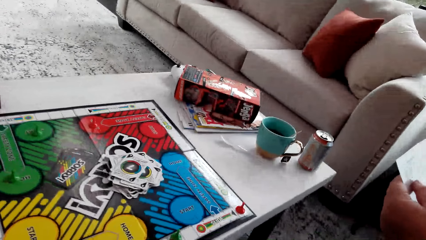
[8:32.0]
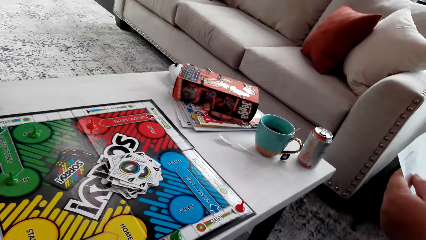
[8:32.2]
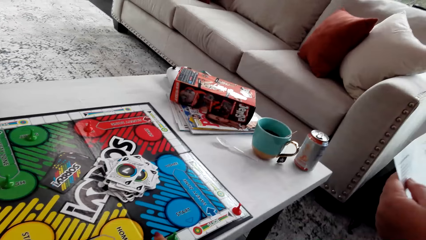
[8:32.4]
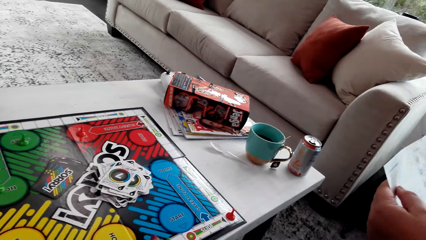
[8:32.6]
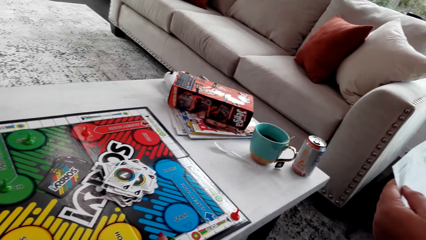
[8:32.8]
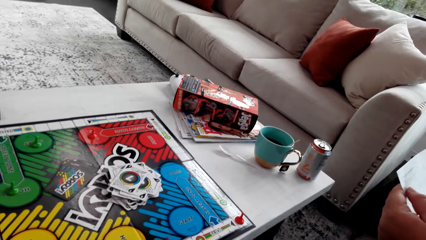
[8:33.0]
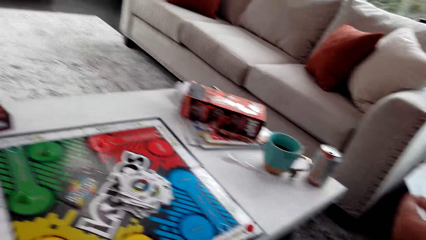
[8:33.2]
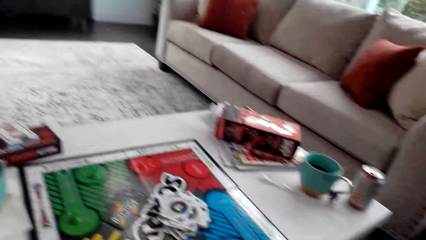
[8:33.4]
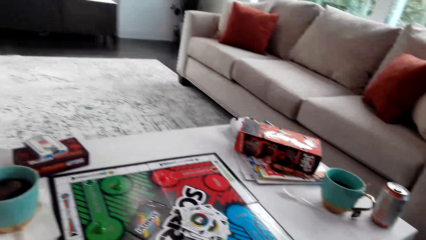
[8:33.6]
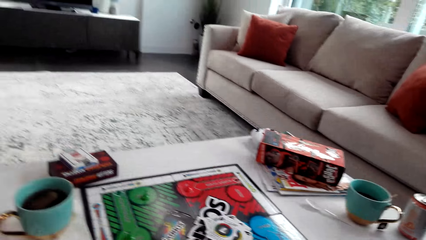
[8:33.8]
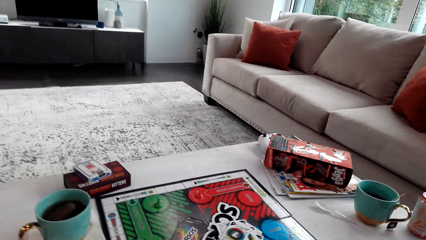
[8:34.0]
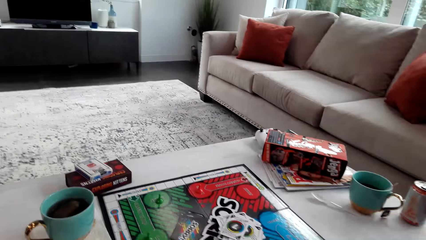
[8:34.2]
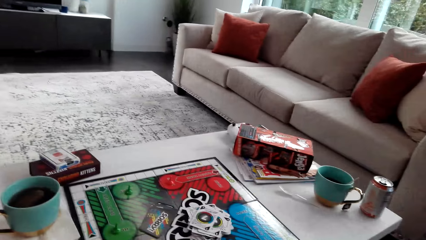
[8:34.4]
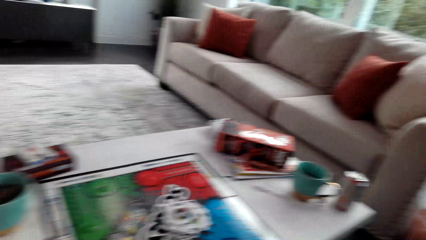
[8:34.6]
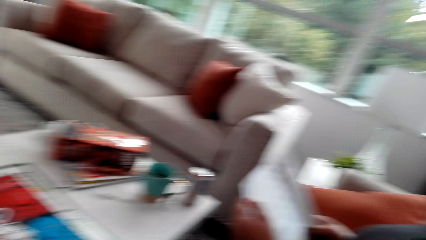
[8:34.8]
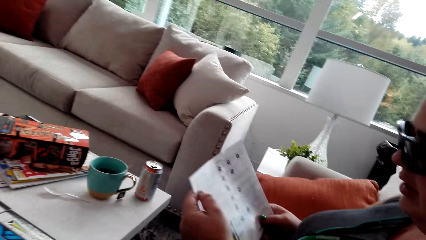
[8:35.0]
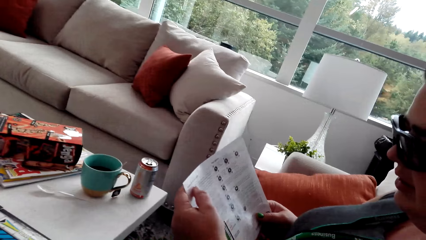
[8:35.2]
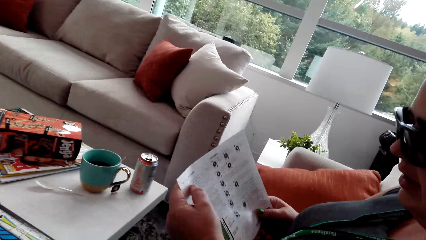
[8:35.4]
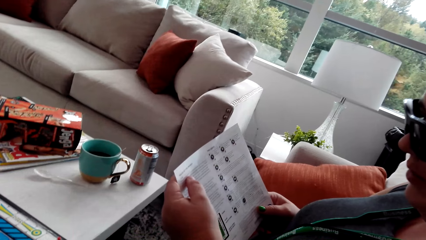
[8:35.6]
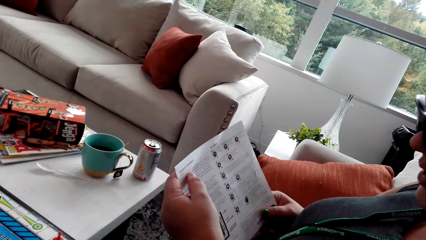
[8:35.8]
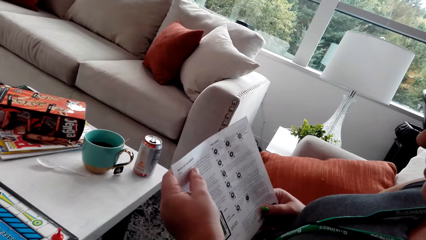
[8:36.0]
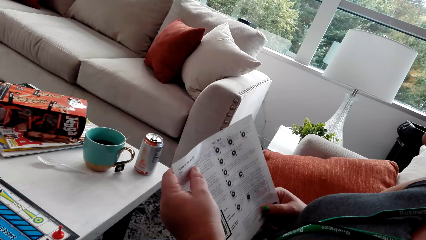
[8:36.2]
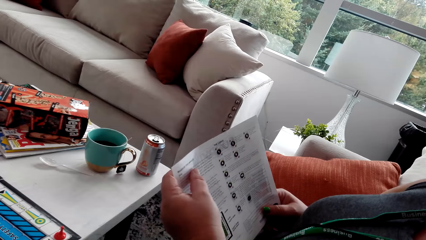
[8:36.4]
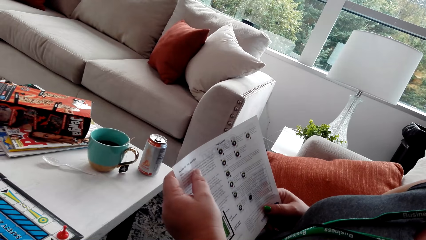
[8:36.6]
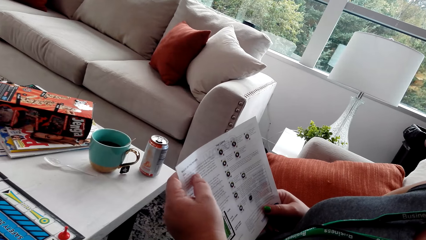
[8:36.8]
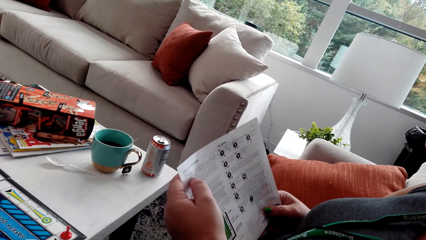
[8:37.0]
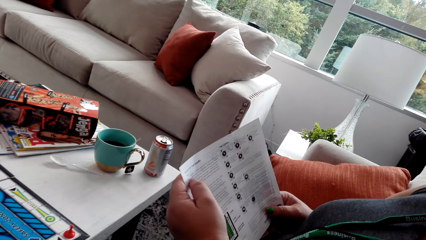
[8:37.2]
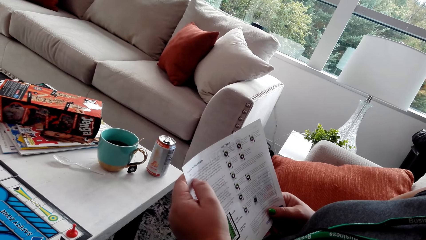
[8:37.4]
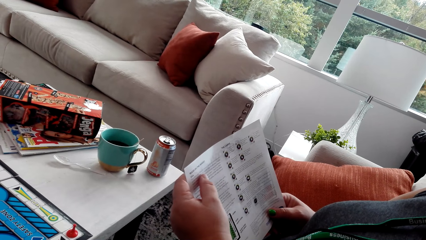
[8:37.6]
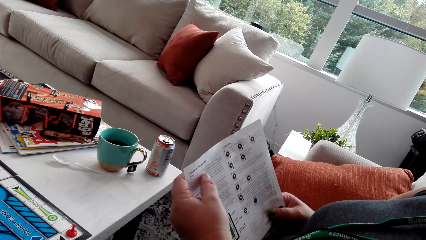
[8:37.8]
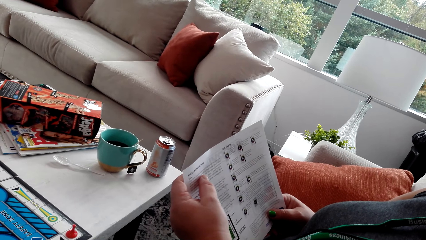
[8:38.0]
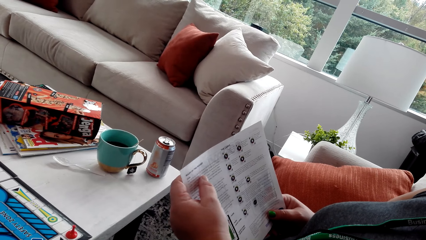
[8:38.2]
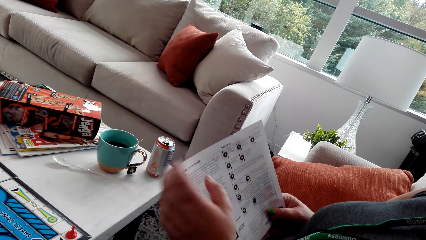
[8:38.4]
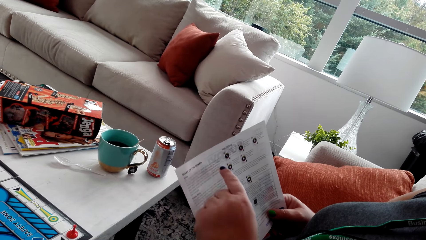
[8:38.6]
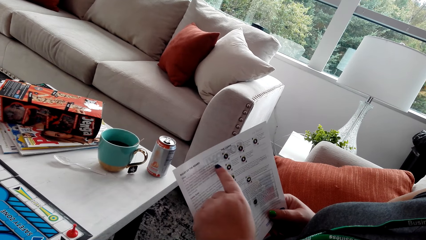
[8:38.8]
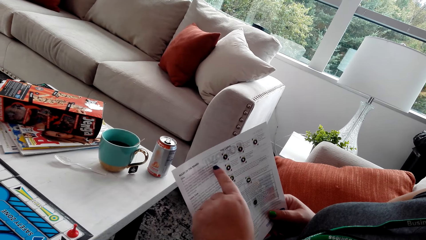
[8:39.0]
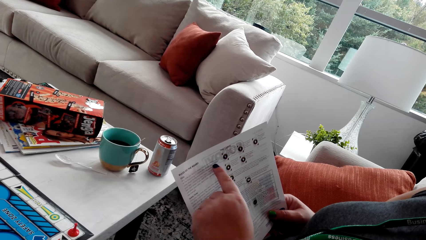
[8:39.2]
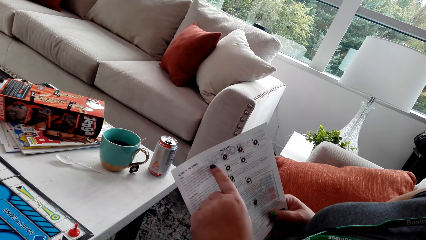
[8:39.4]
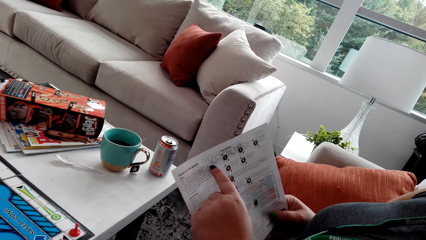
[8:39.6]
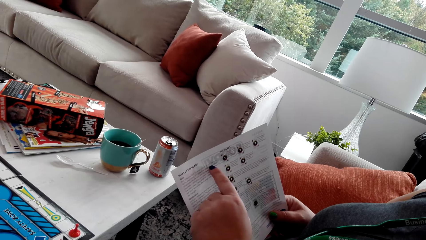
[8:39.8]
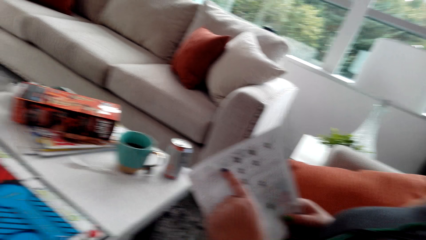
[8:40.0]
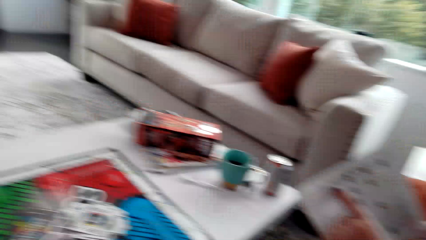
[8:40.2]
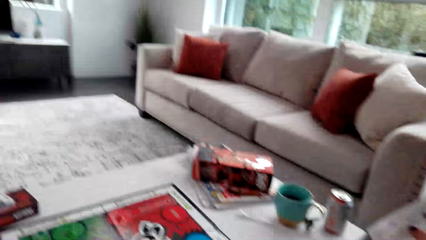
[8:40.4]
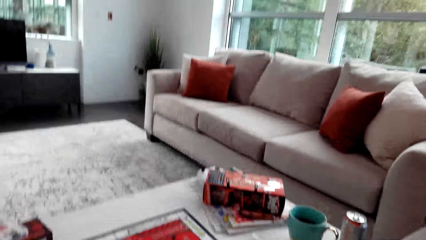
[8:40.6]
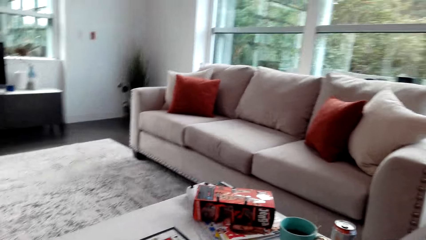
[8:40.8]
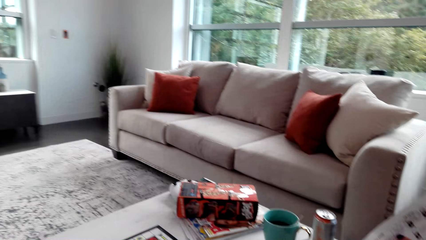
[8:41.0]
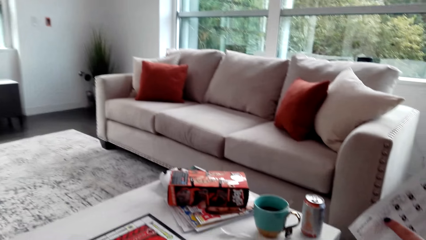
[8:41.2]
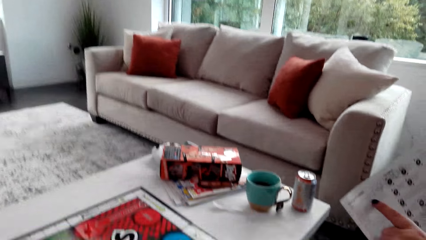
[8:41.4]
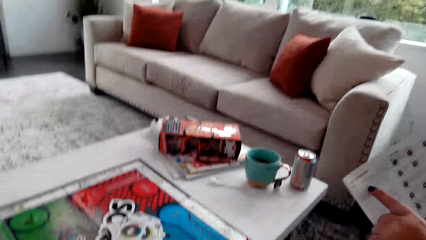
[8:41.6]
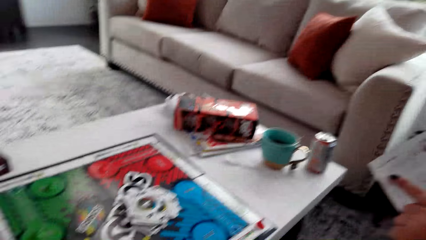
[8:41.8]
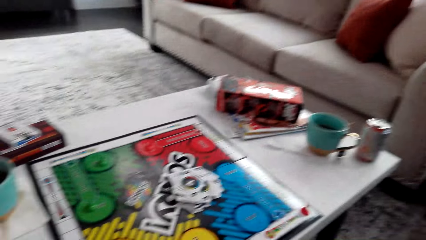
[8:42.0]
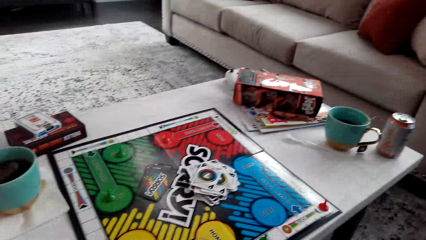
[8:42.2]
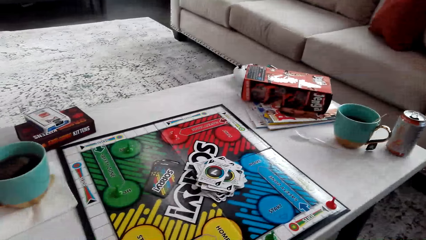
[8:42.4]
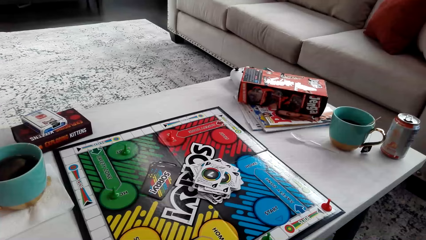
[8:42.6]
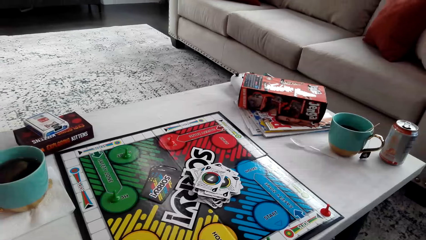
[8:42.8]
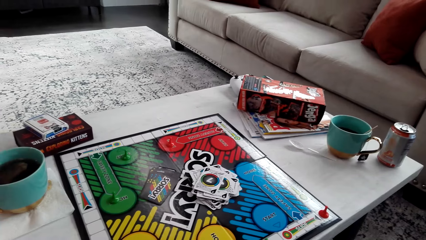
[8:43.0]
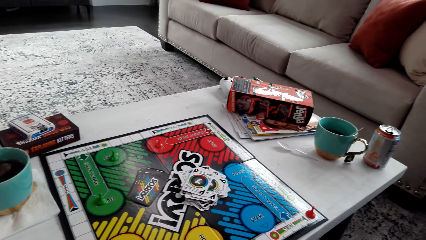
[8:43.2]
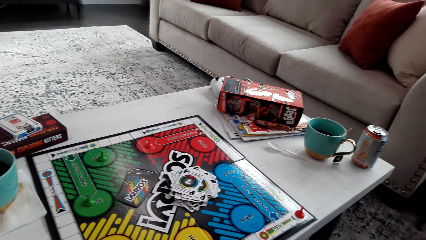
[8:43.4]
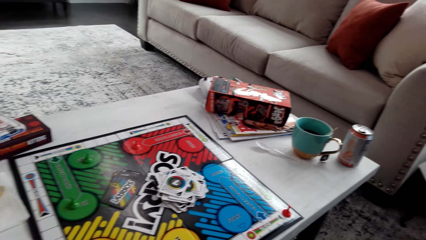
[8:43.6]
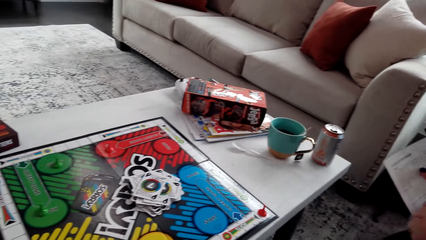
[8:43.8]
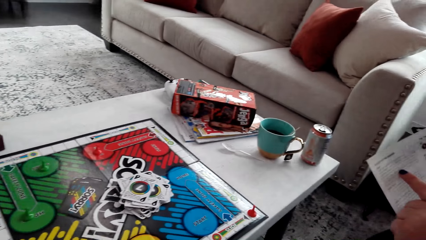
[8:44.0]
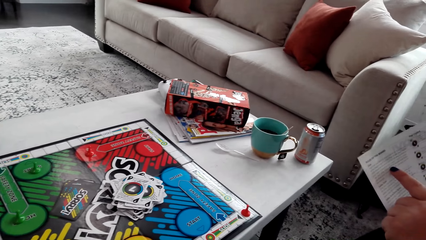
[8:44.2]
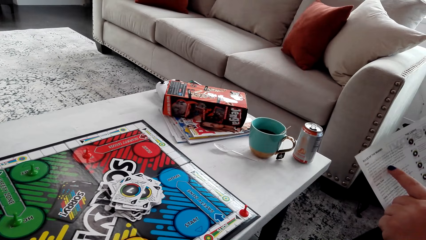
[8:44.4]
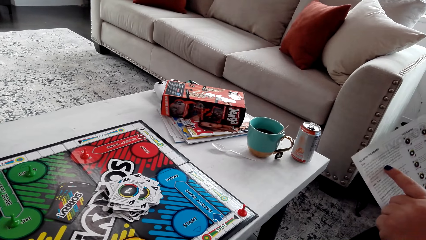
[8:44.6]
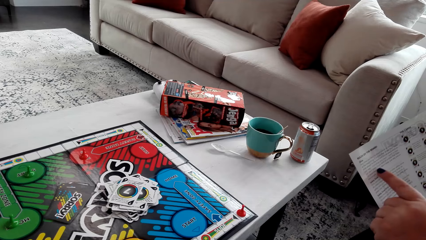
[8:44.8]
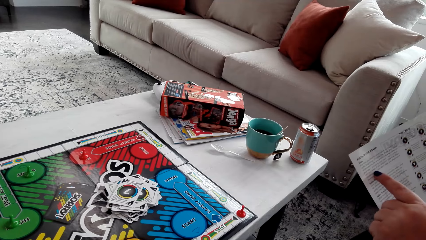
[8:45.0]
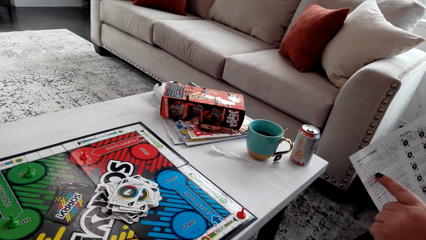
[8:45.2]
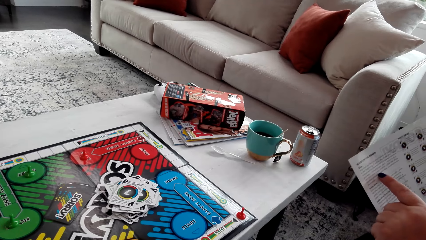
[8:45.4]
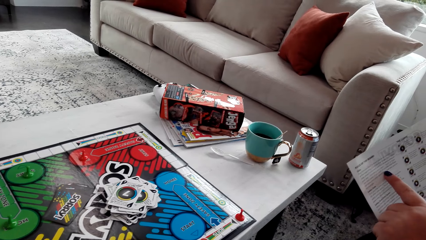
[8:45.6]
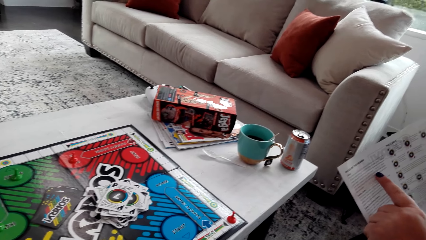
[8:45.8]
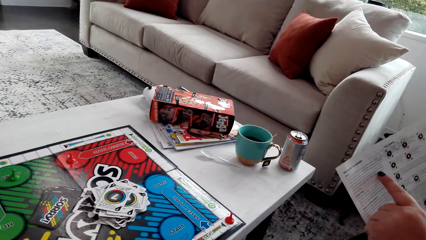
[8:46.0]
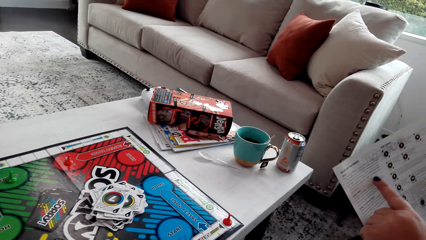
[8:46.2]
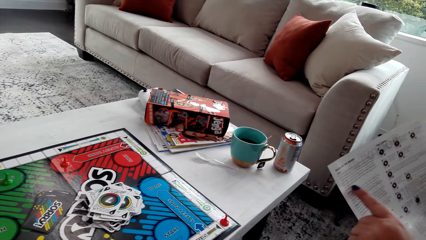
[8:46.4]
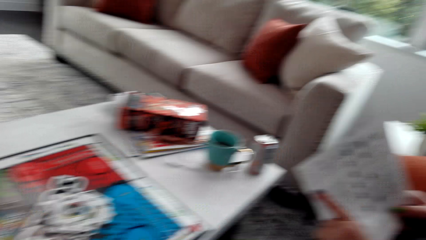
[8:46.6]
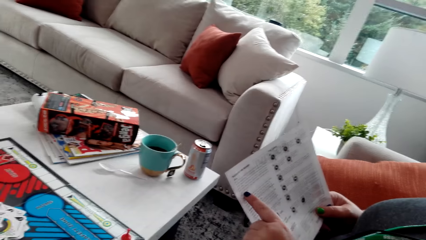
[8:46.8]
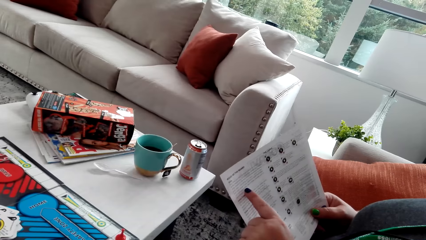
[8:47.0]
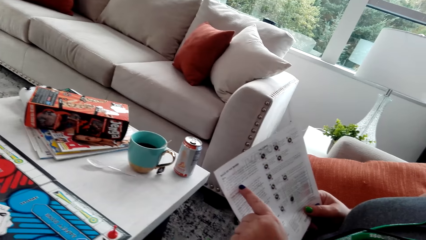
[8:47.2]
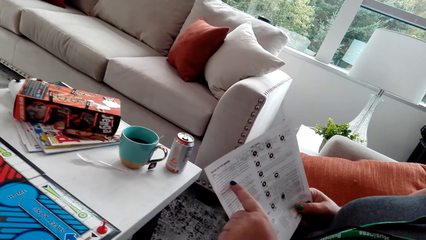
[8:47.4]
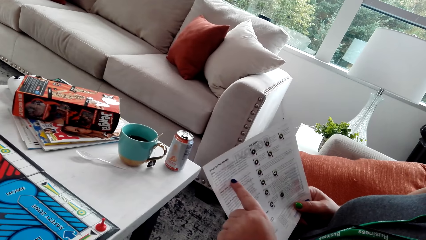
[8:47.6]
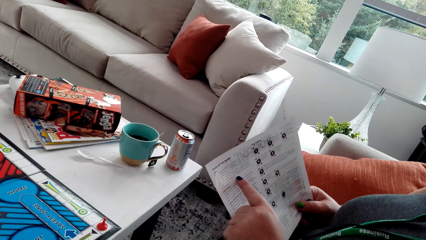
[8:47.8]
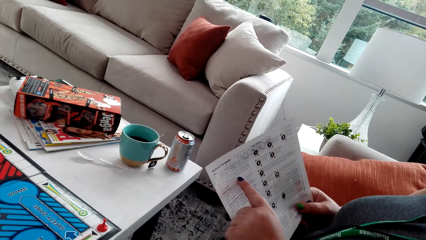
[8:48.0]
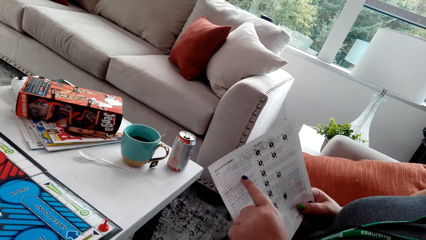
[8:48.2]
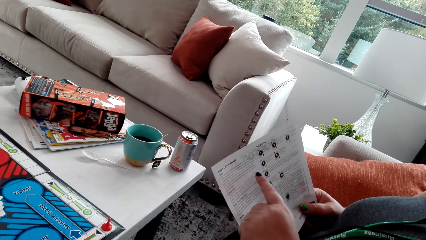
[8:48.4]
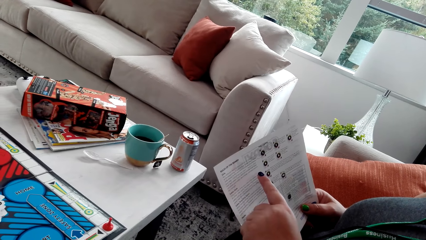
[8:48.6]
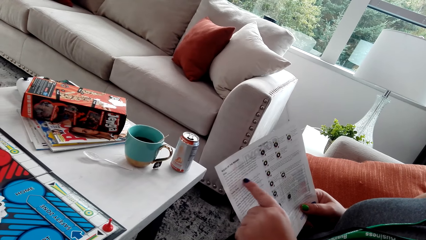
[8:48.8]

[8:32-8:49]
A woman reads the paper.
